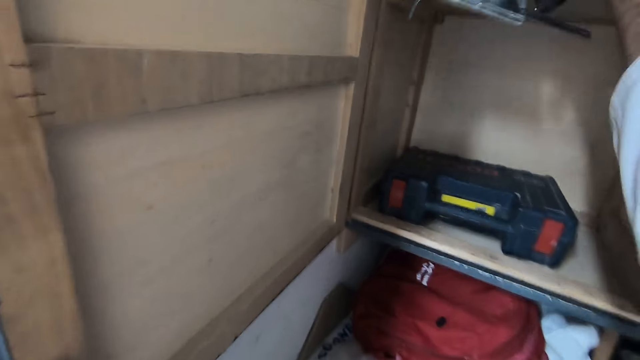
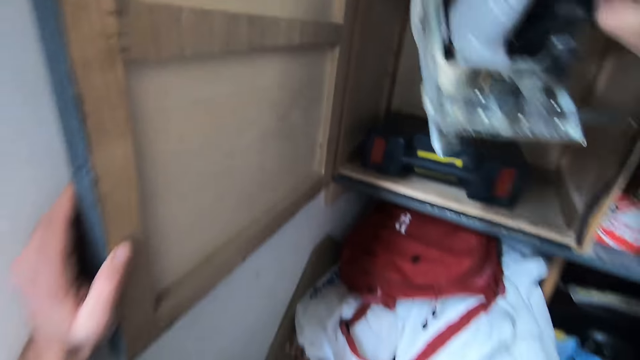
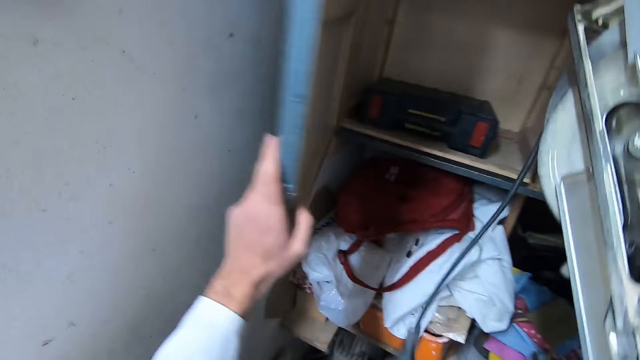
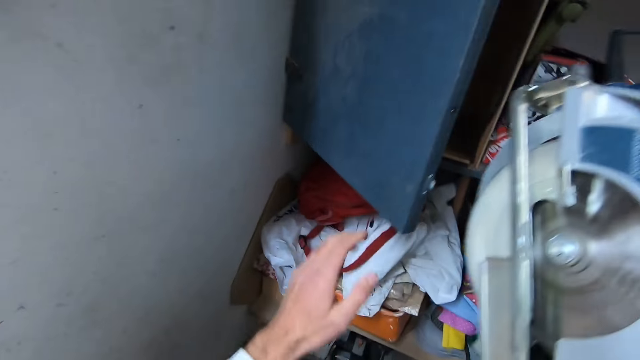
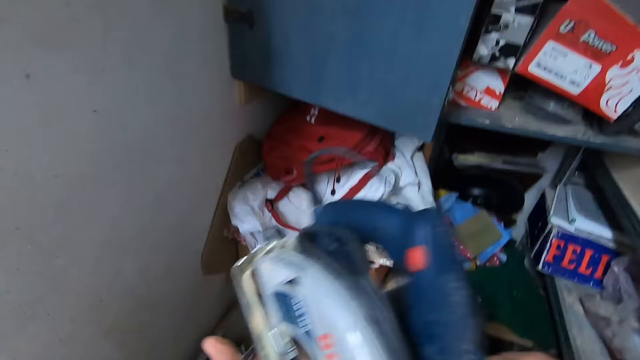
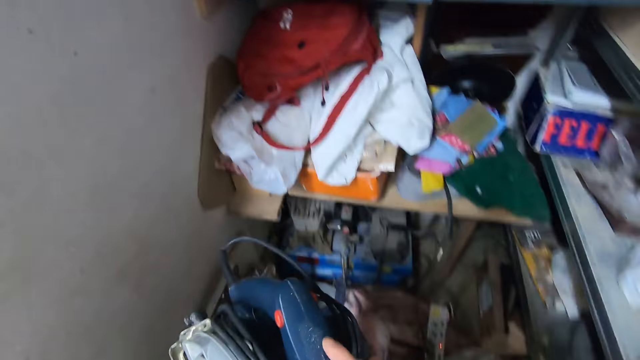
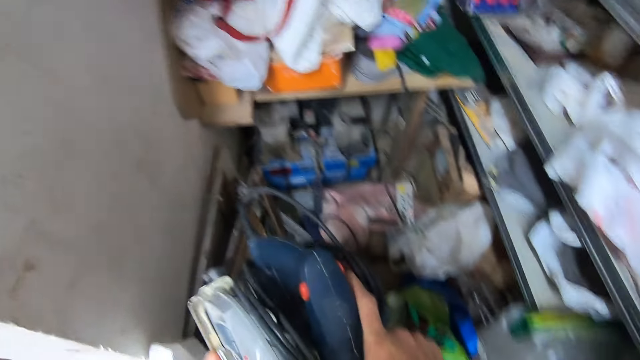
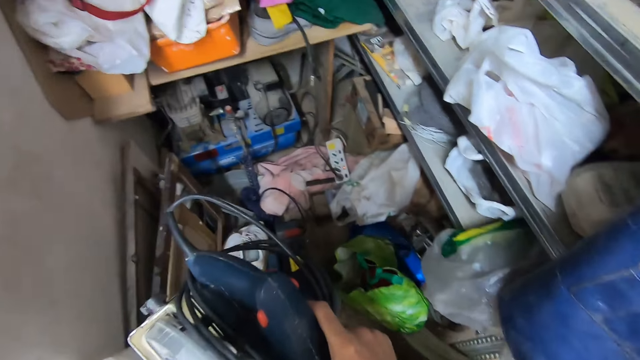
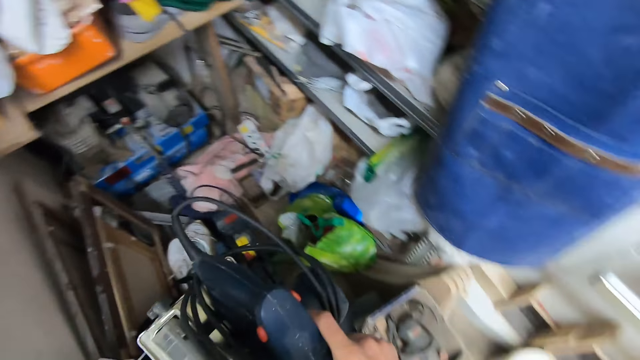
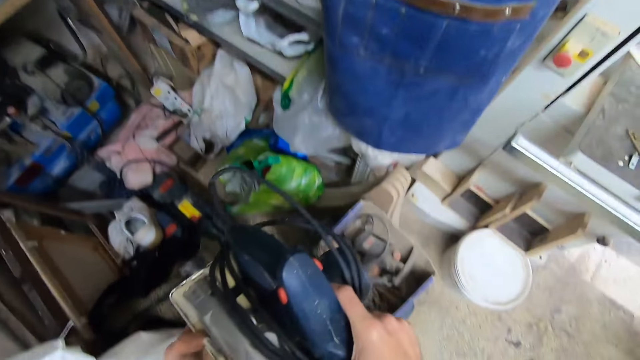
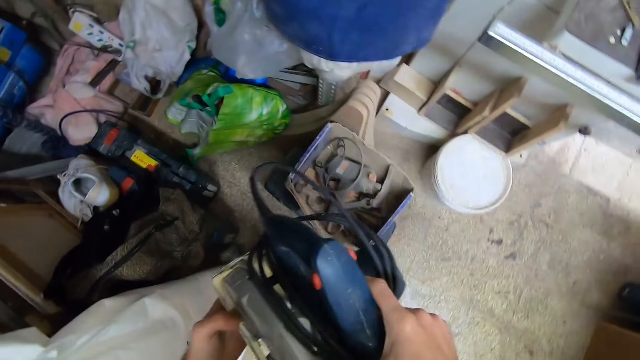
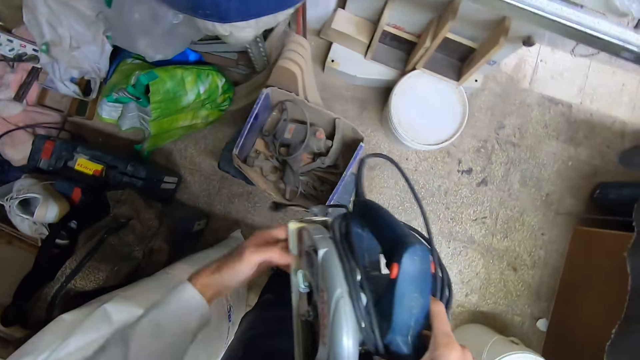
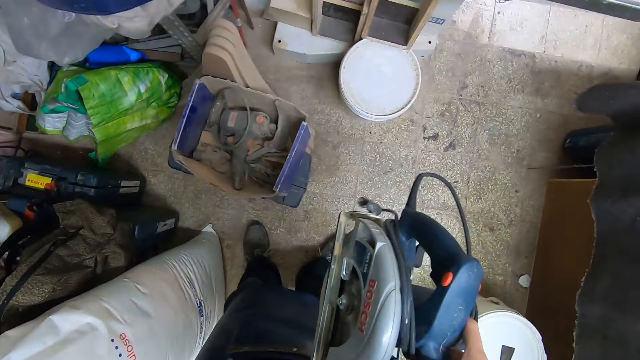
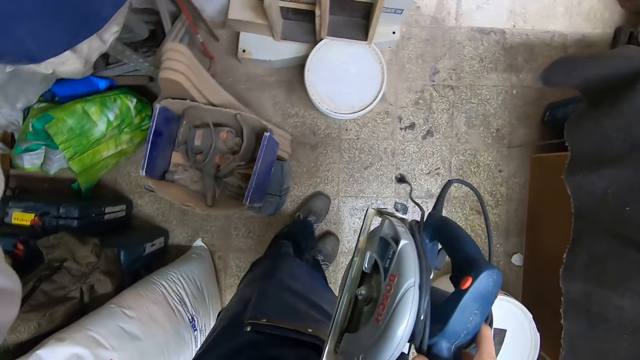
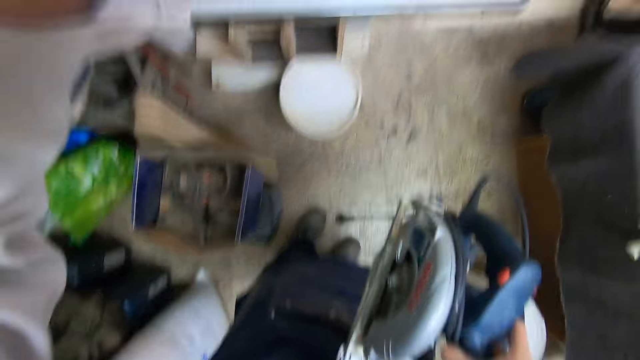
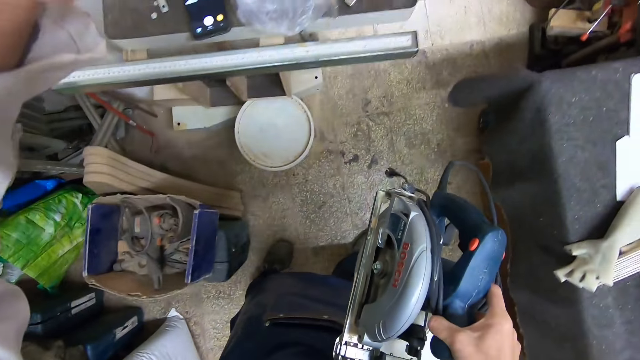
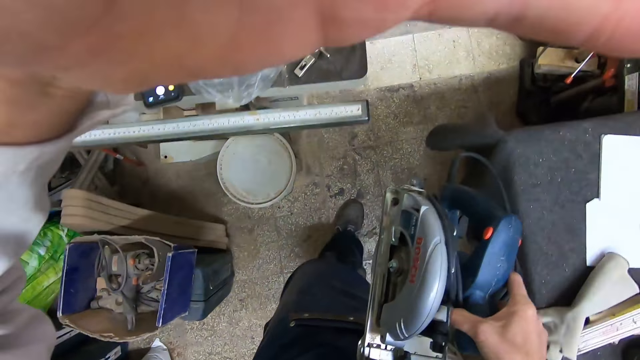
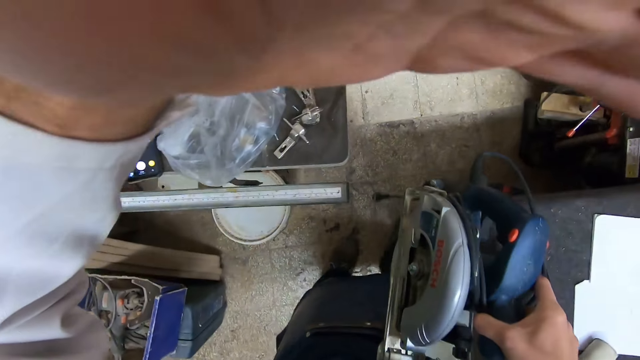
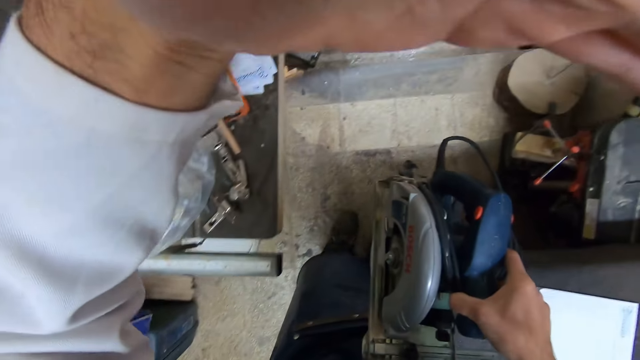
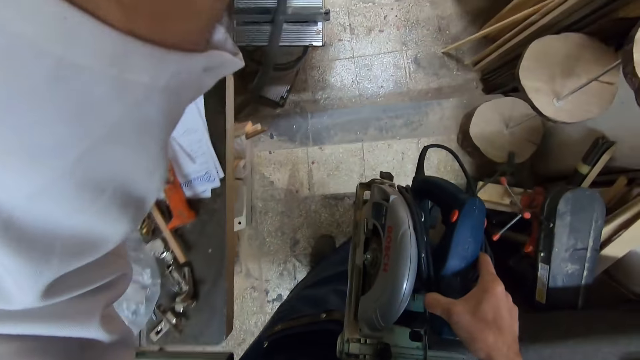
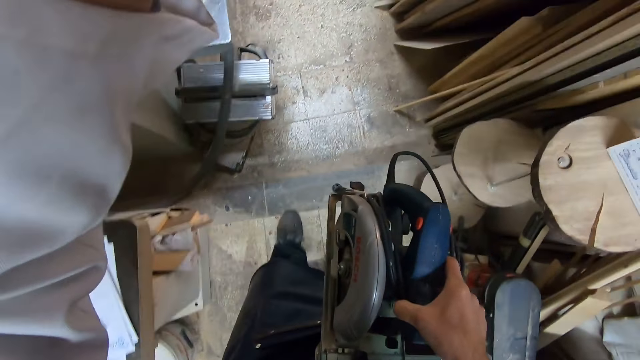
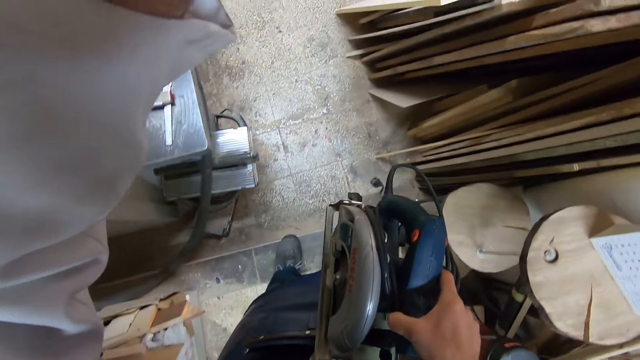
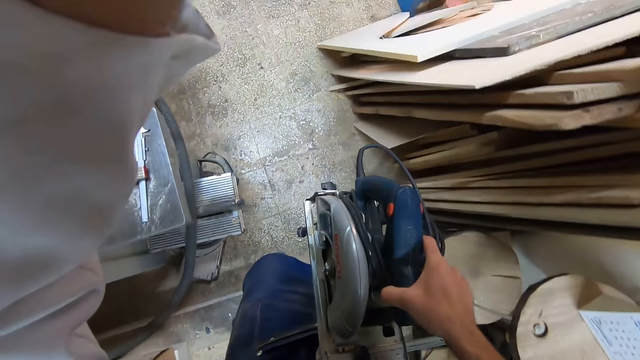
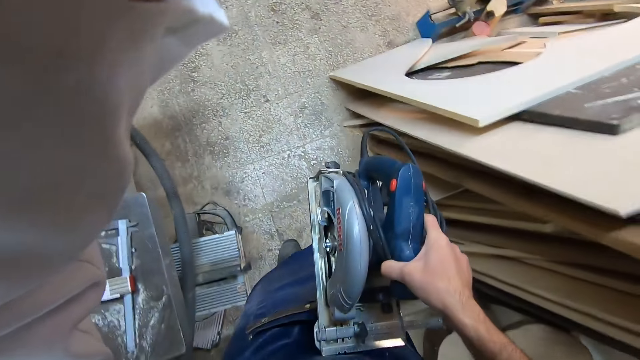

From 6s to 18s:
The camera wearer takes out a jigsaw machine from the drawer with his right hand. He closes the drawer with his left hand. He carries the jigsaw machine with his hands. He walks around the workshop. He touches his headcam with his left hand. He adjusts the camera. He walks around the workshop with the jigsaw machine in his right hand.

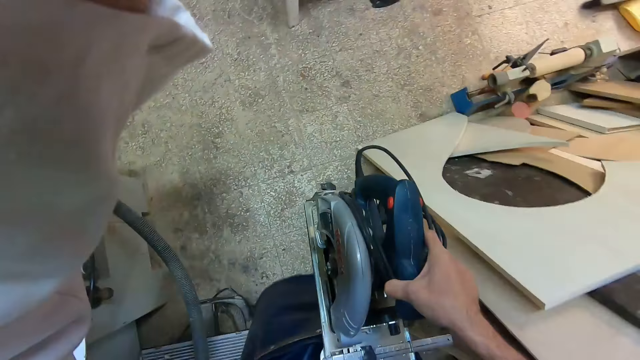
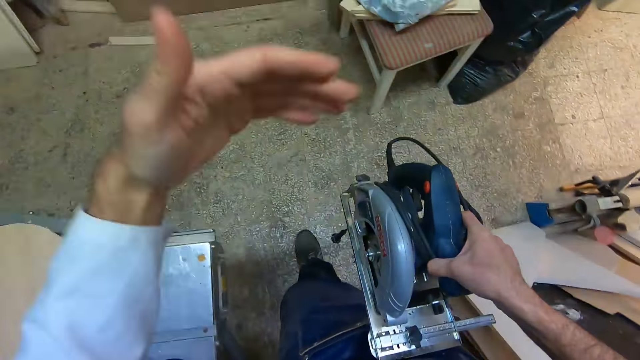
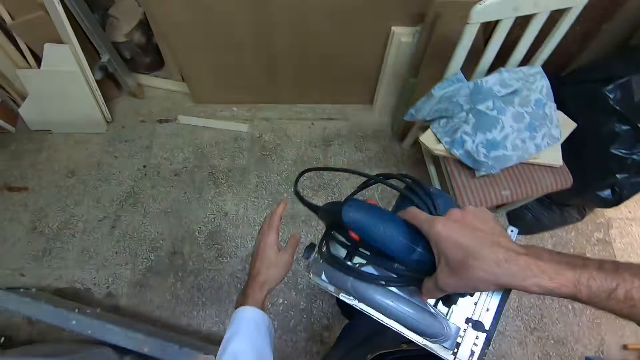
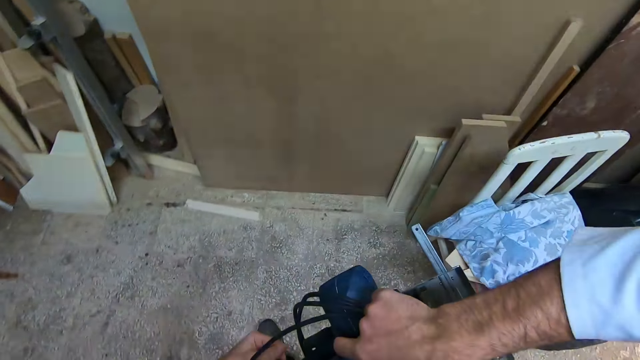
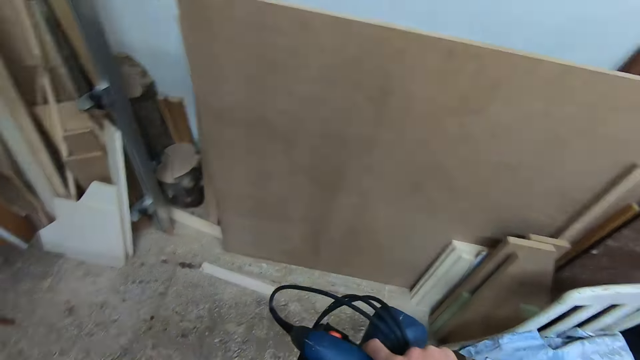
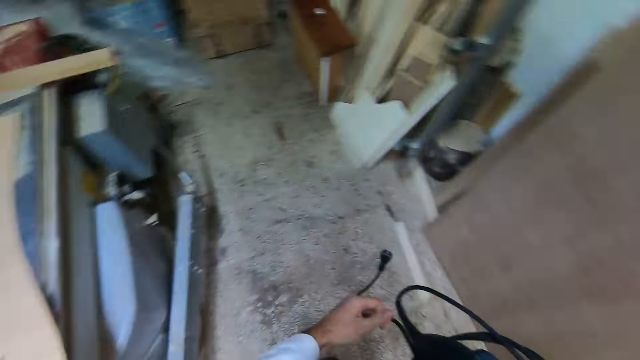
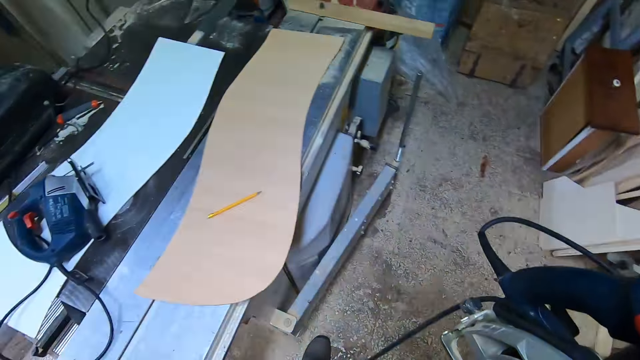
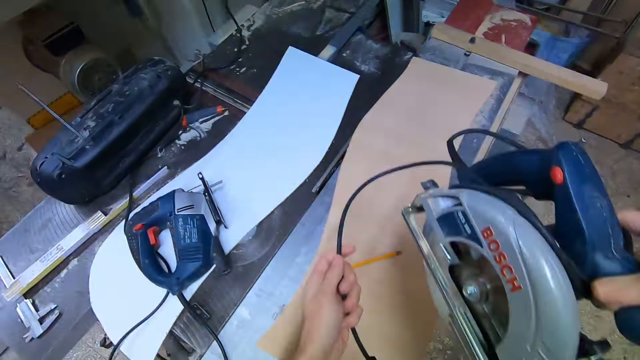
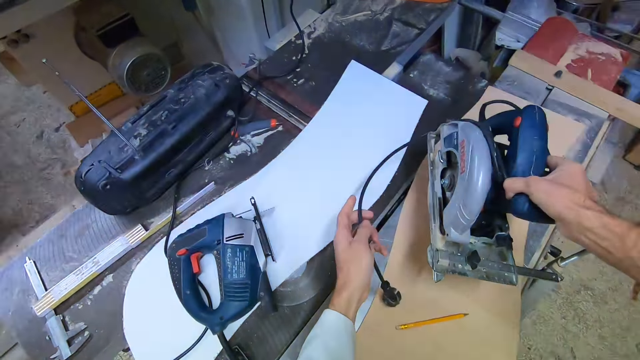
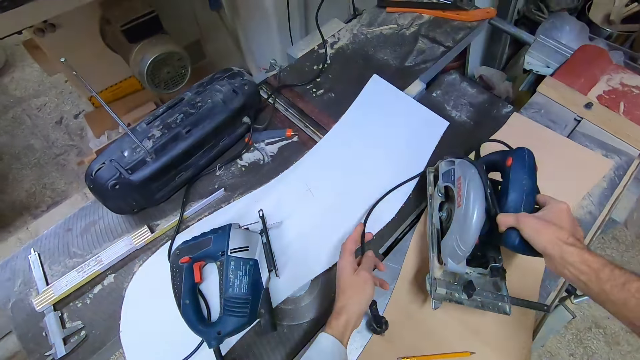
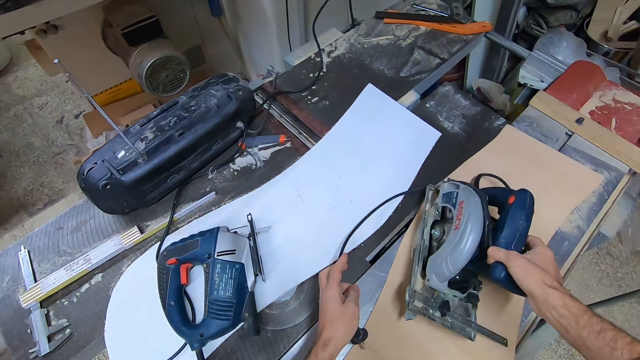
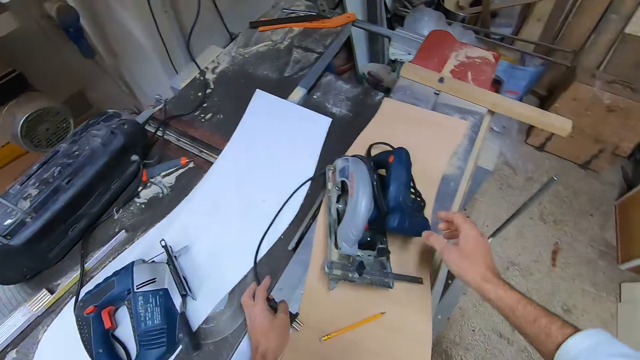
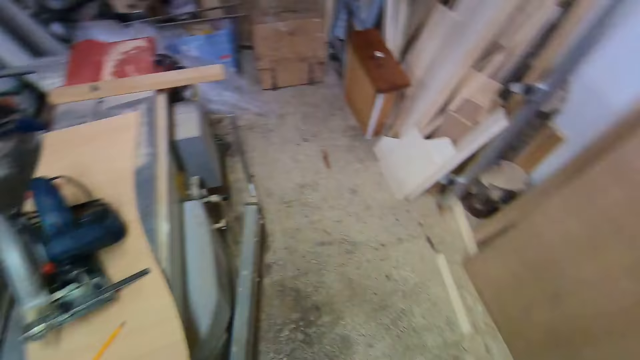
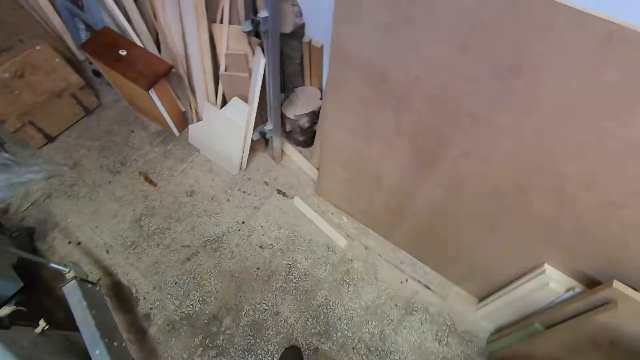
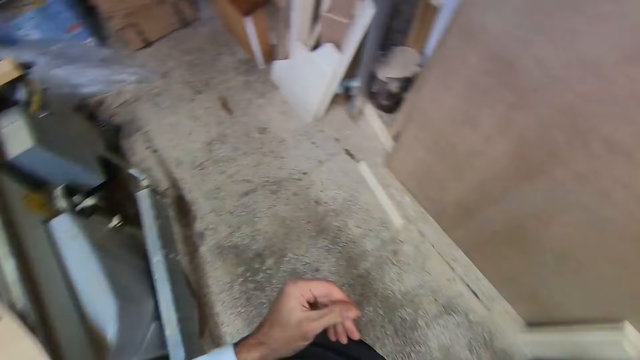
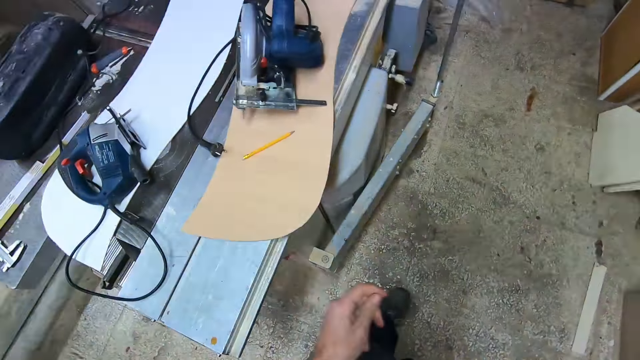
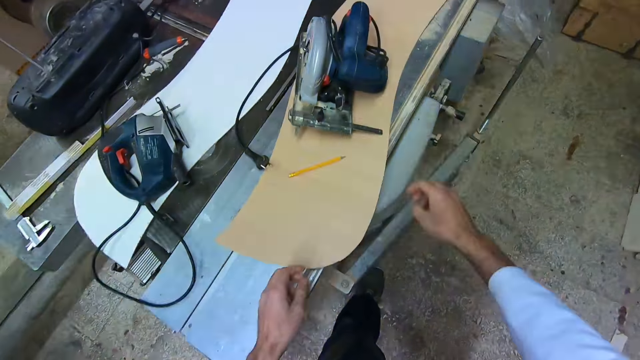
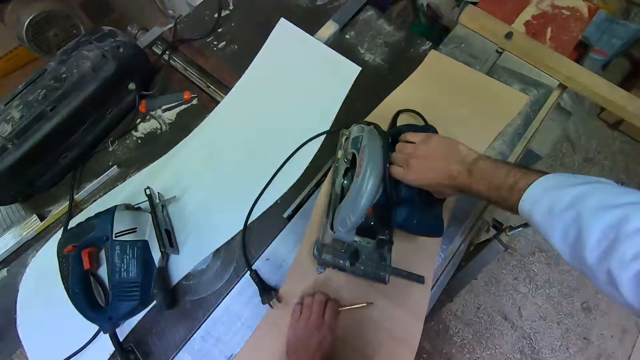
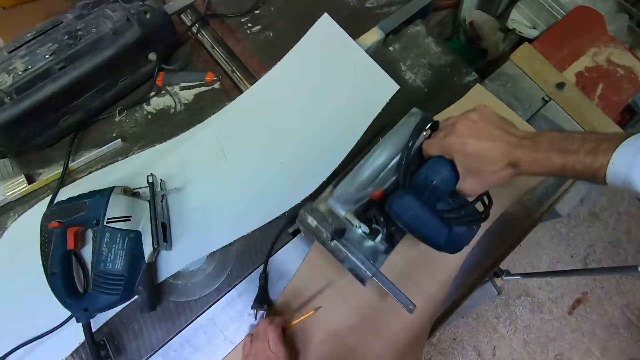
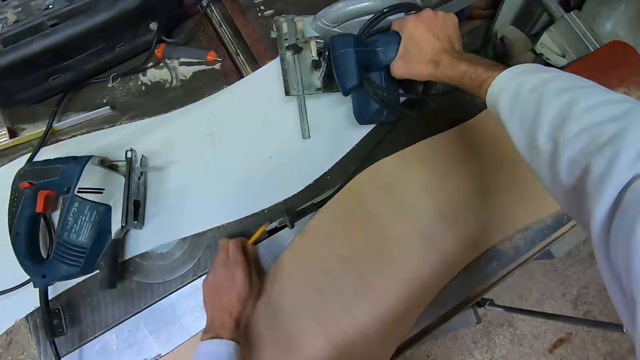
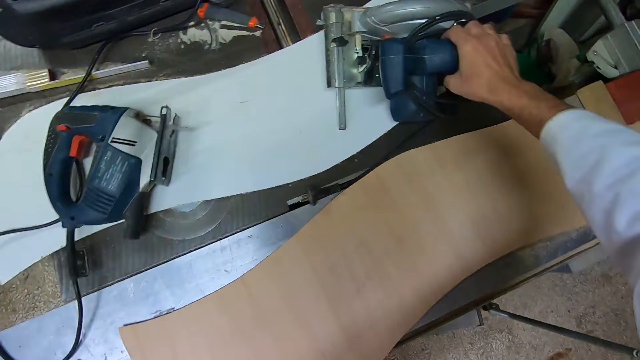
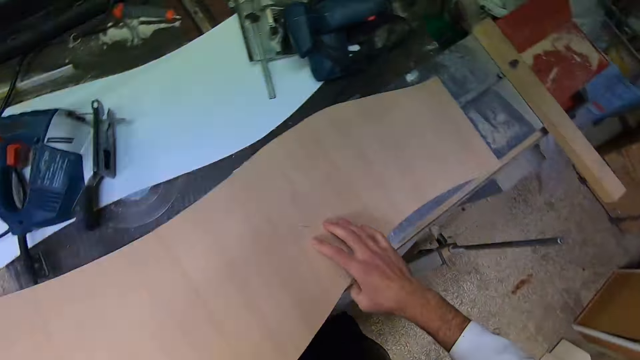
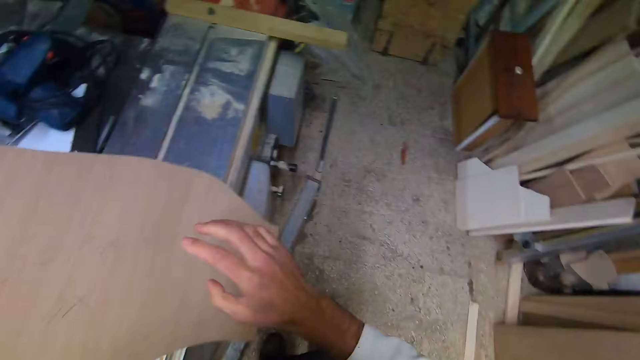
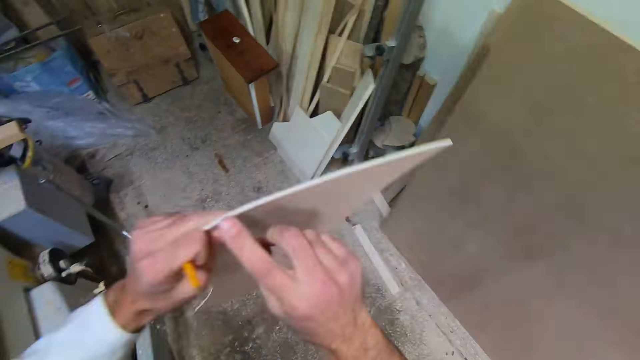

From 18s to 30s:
The camera wearer places the jigsaw machine or circular saw in his hands on a worktable. He picks up the circular saw. He picks up a pencil from the worktable with his left hand. He moves the jigsaw machine aside with his right hand. He places the circular saw on the table. He picks up a plank from the worktable with his left hand.
